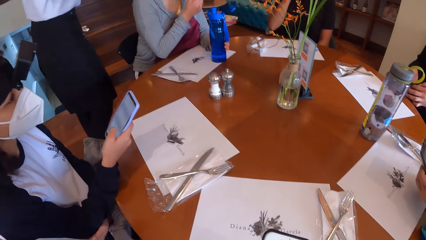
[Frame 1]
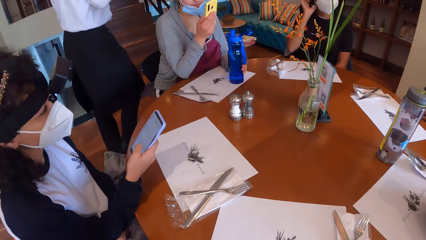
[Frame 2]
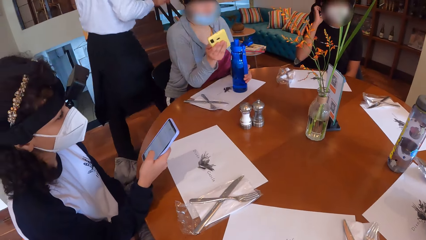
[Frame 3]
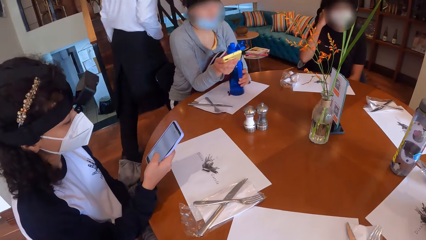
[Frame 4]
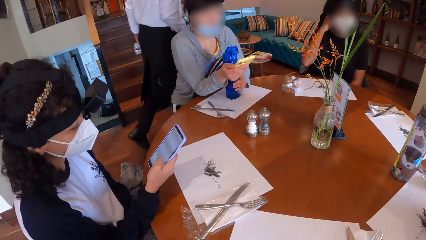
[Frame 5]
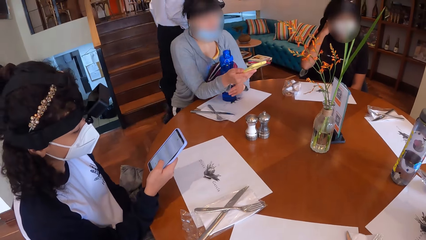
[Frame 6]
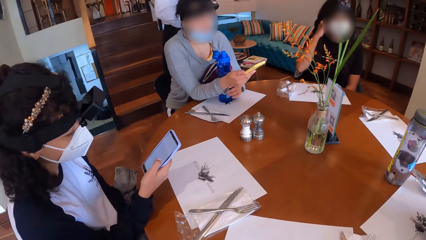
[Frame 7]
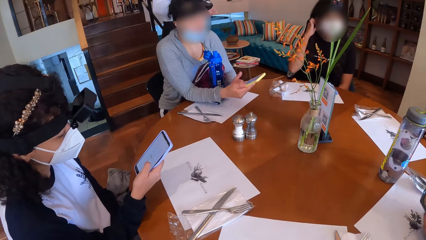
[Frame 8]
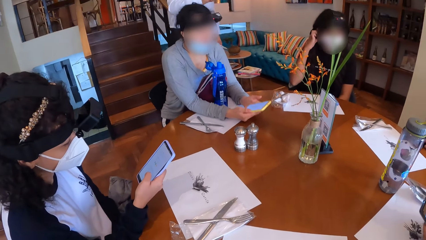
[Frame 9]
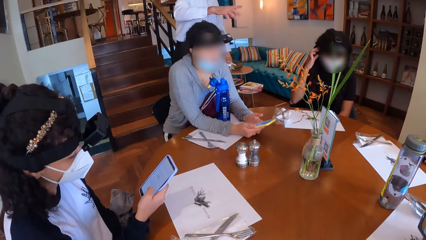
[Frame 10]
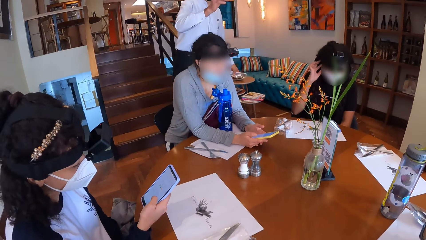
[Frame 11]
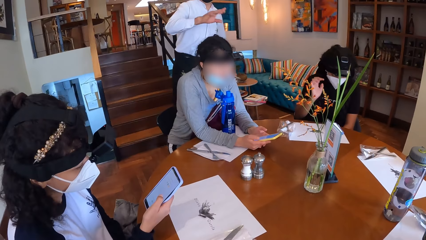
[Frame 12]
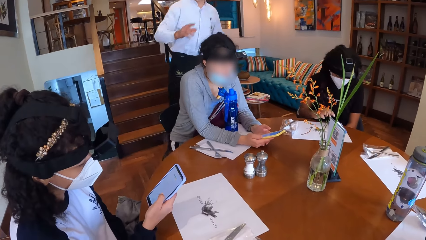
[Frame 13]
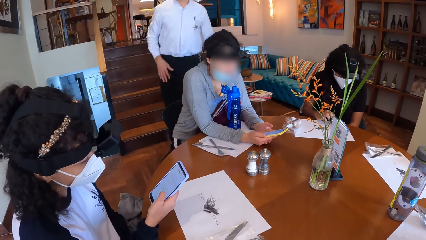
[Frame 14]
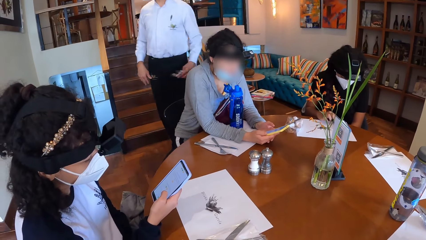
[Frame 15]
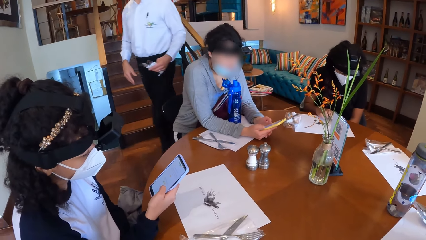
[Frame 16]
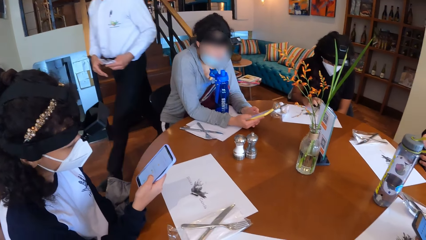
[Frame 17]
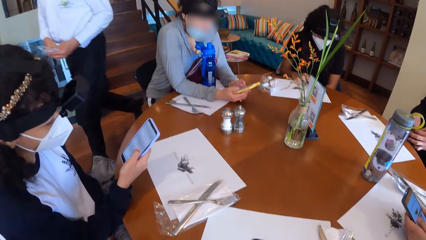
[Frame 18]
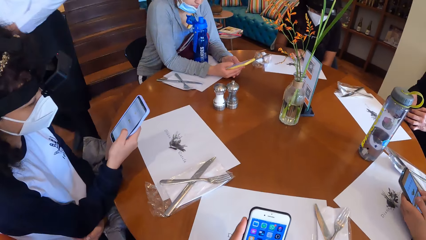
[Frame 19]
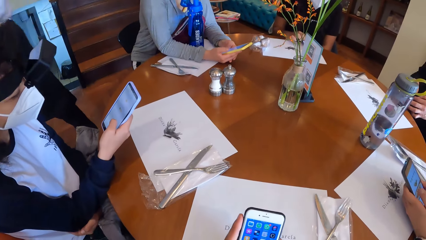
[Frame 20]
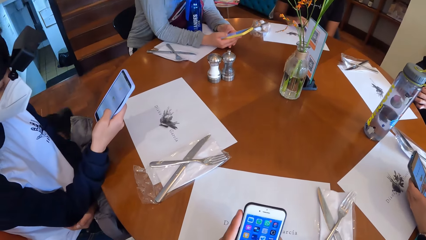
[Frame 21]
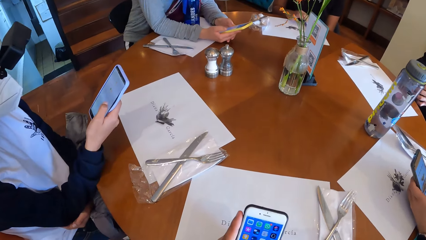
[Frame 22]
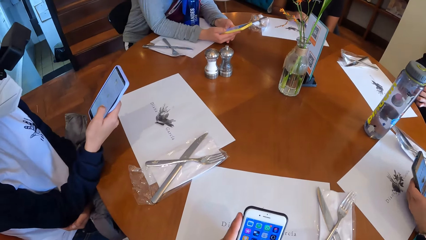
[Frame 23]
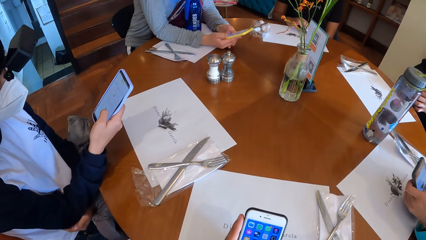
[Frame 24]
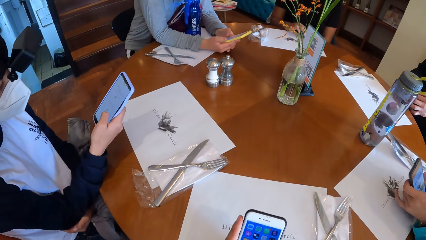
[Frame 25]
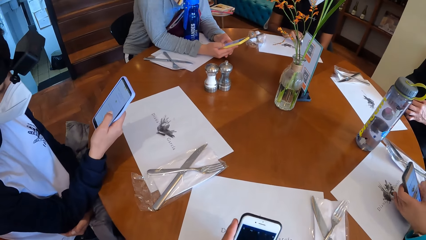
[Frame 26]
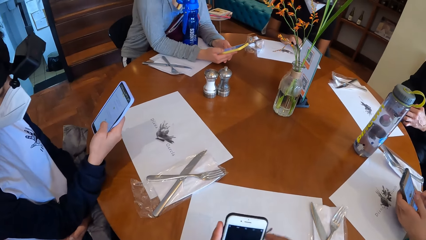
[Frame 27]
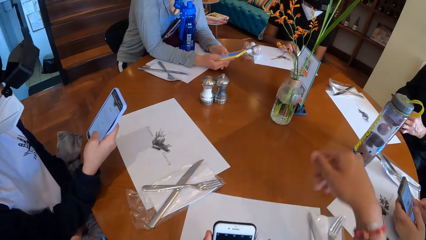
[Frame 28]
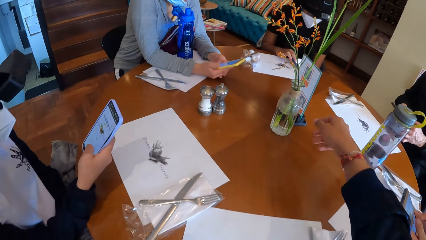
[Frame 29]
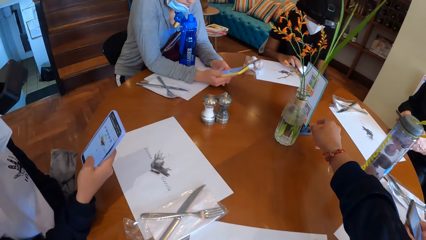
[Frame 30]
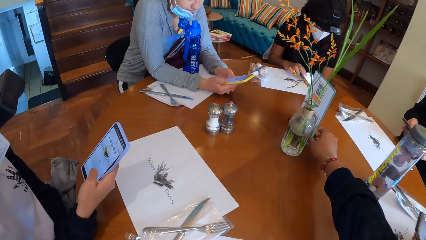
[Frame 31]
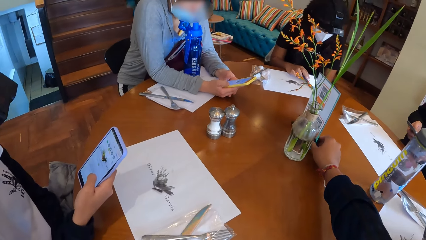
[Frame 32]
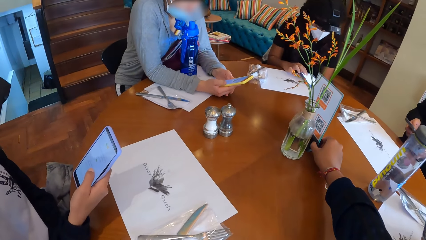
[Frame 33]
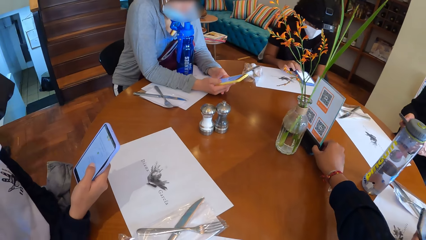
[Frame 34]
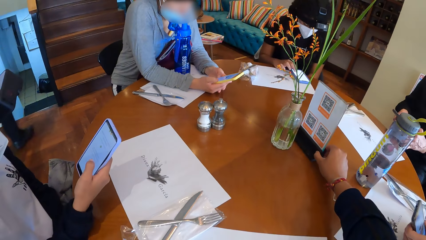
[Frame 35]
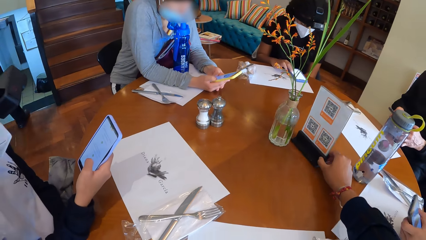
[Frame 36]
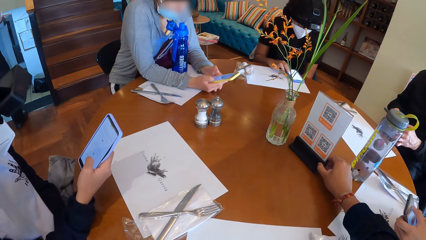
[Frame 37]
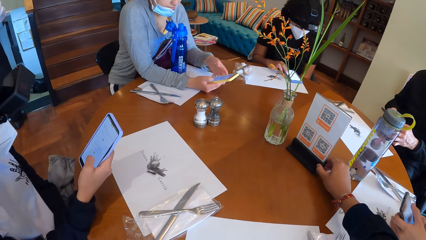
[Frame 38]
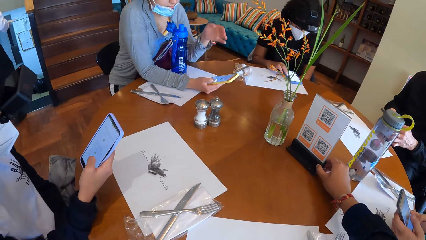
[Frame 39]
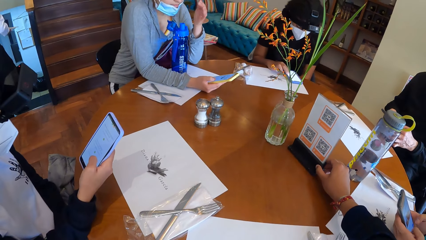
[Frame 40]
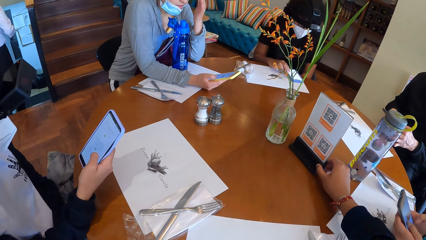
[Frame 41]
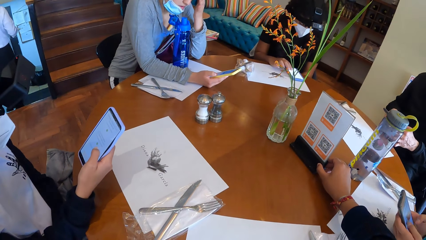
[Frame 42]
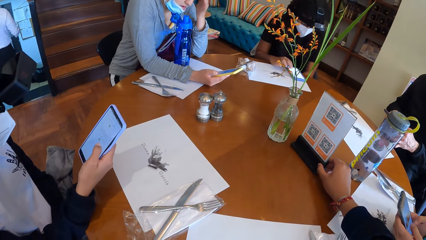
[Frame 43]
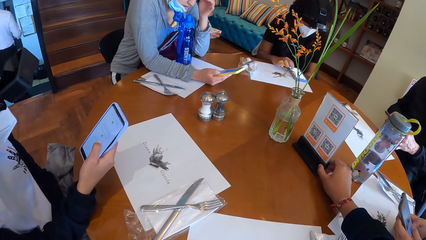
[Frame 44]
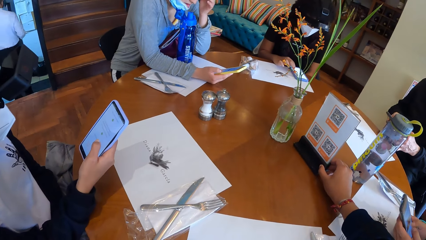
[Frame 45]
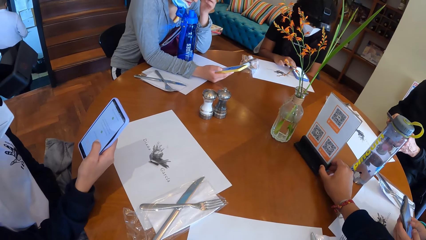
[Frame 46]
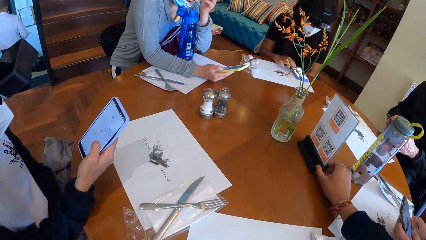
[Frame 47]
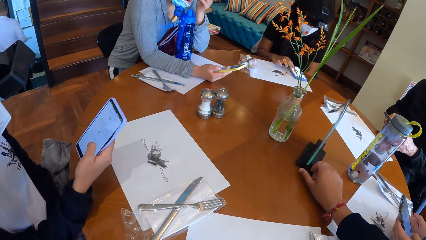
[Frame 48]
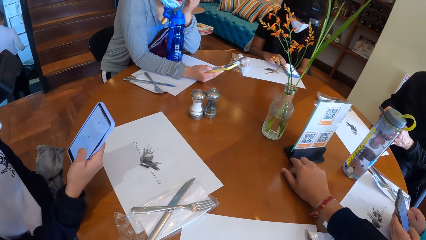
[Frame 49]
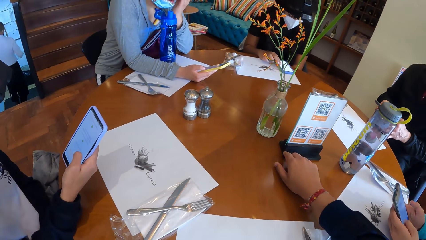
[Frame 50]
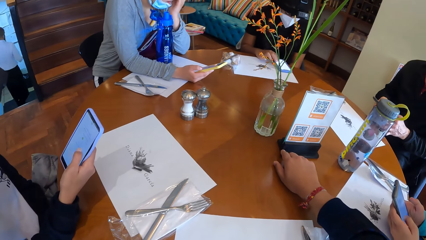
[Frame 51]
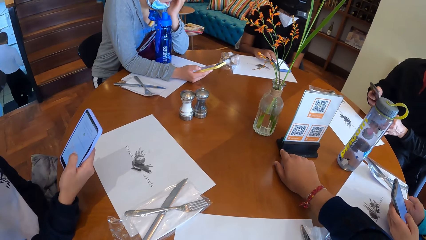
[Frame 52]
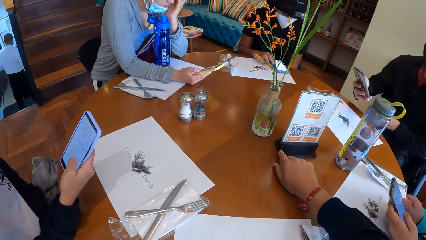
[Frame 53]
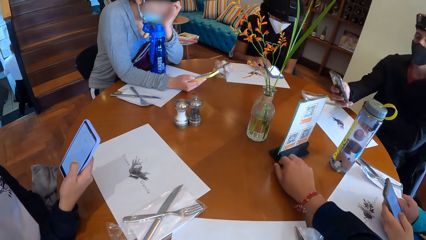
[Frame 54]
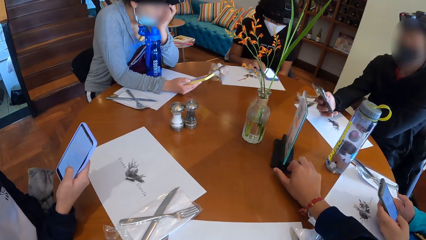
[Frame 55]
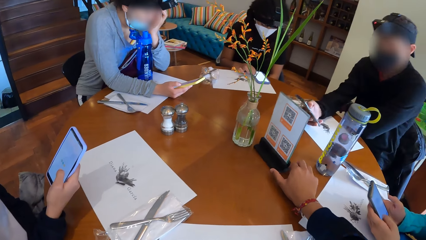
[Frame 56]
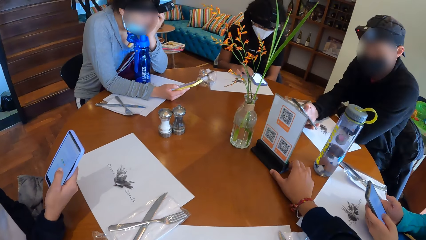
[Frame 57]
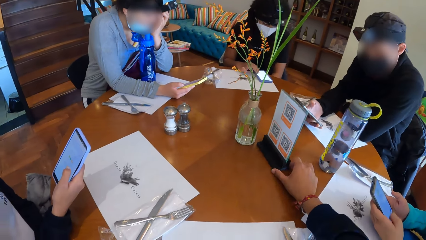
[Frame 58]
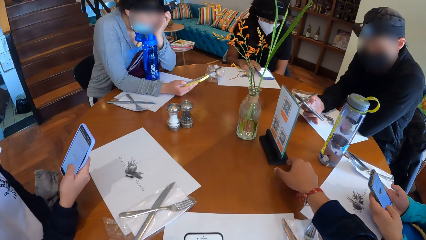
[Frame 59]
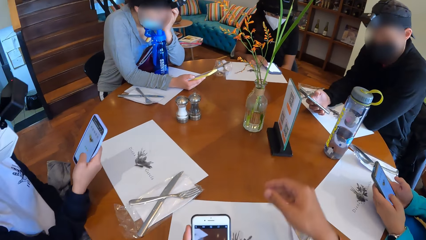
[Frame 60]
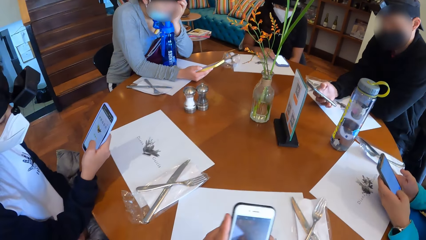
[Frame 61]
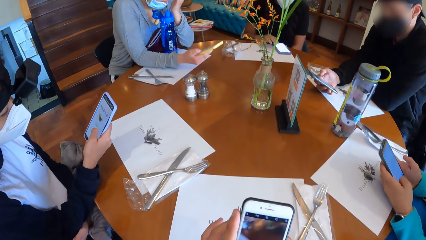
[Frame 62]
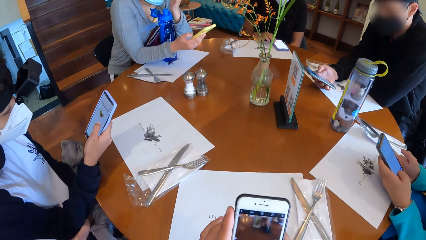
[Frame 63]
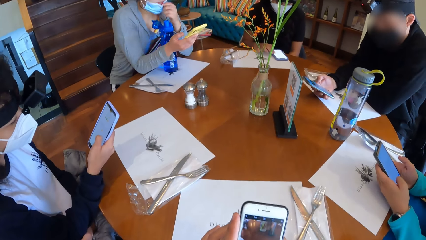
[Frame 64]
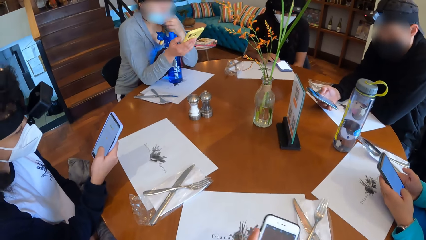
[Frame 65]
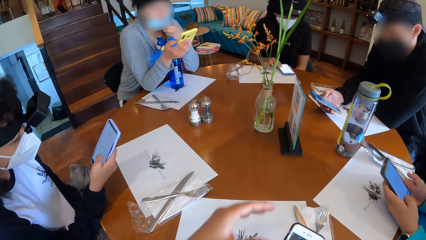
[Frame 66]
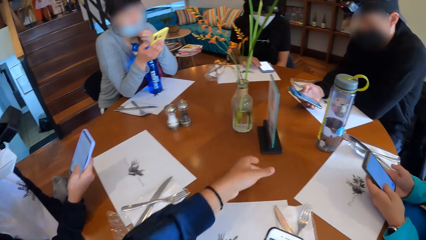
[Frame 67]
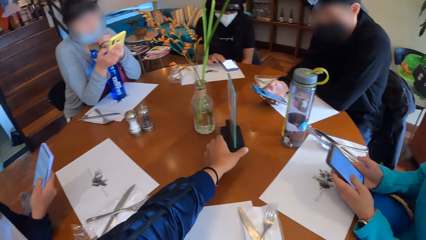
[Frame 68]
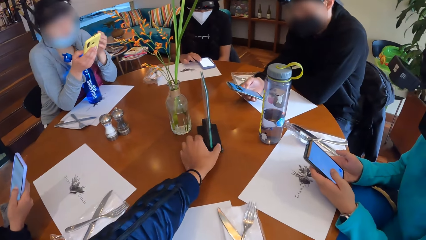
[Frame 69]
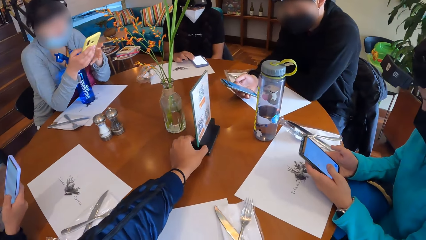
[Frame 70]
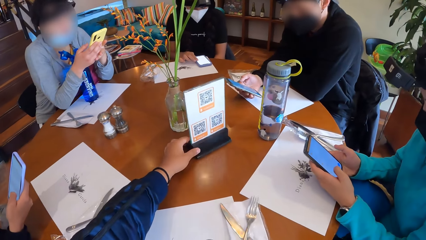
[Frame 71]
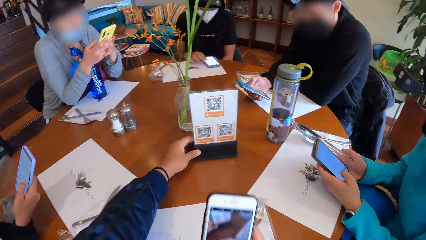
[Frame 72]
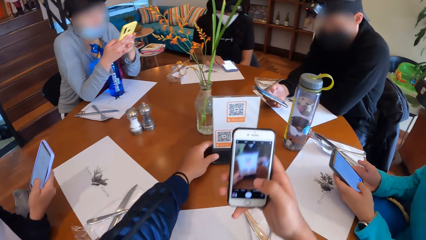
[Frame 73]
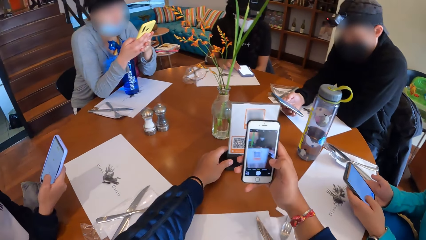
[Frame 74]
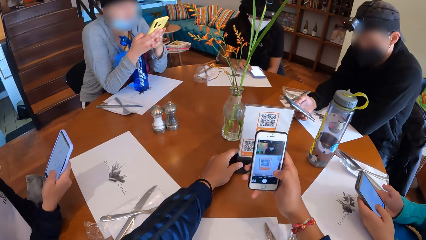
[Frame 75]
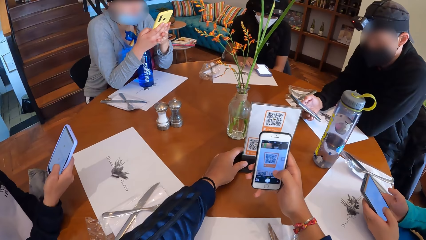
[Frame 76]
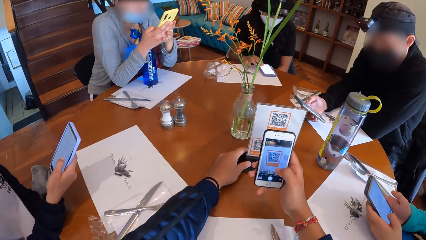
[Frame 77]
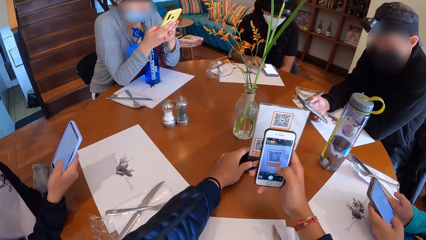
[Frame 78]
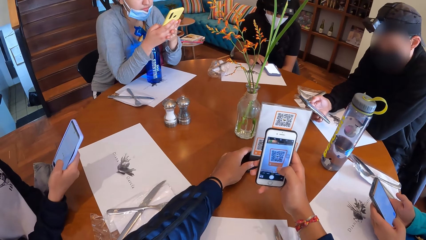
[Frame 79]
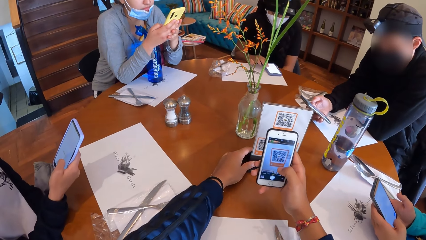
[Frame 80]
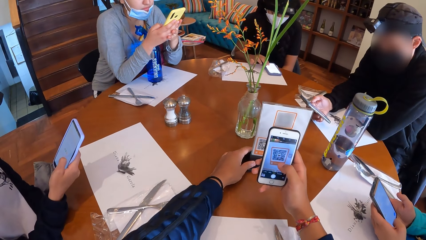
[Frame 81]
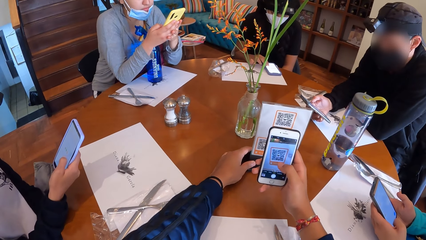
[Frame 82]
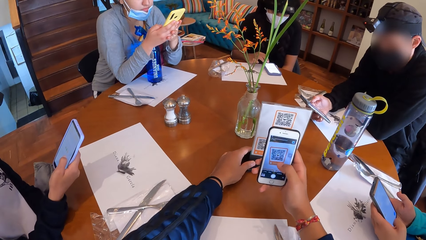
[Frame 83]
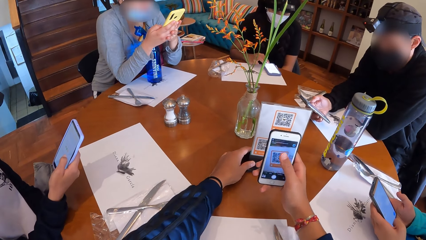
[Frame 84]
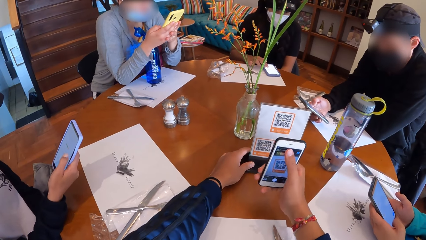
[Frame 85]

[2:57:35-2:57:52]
A woman moves the bottle of water on the table with her left hand. Another woman touches her hair with her right hand. The camera wearer looks around. The first woman places her right hand on the table. The first woman operates the phone in her hands. The second woman operates the phone on the table with her right hand. A third woman operates the phone in her hands. The camera wearer operates the phone in his hands. He moves the food menu on the table with his right hand. He touches and scans the paper. A waiter climbs down the stairs. The first woman touches her head with her left hand. The camera wearer turns the menu on the table with his right hand. A man places his right hand on the table. The camera wearer operates the phone in his hands. The man operates the phone in his right hand. The camera wearer turns the menu on the table with his left hand. The first woman operates the phone with both hands. The camera wearer touches and scans the paper. He scans the food menu on the table with the phone in his right hand.
